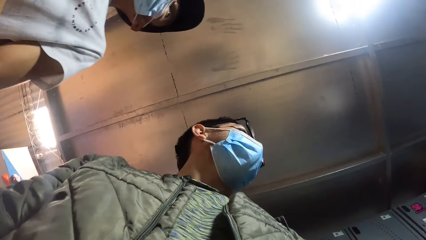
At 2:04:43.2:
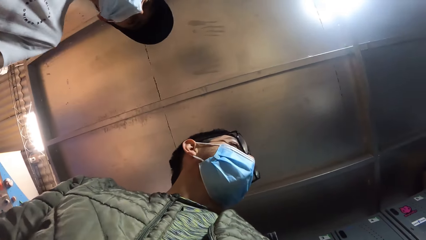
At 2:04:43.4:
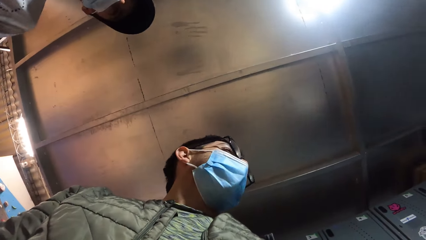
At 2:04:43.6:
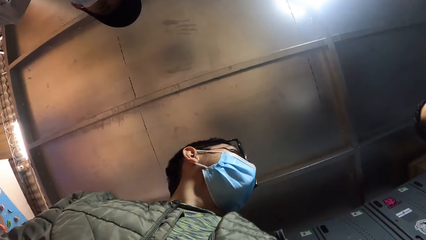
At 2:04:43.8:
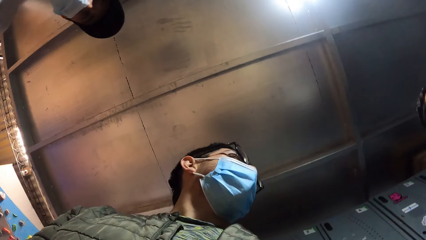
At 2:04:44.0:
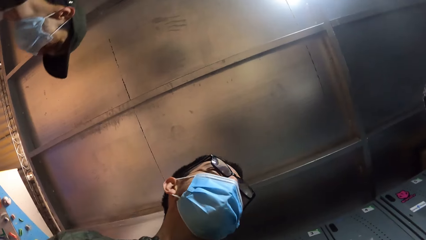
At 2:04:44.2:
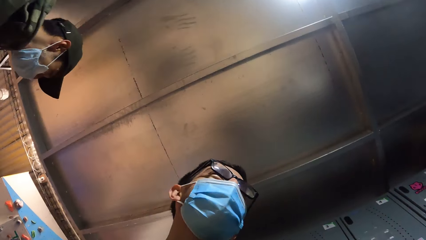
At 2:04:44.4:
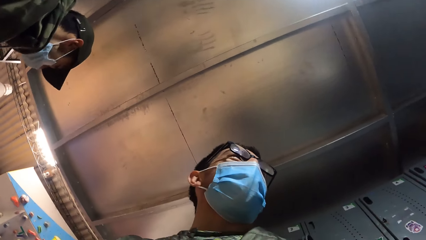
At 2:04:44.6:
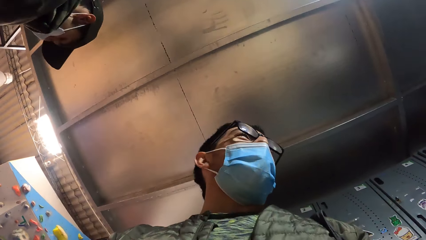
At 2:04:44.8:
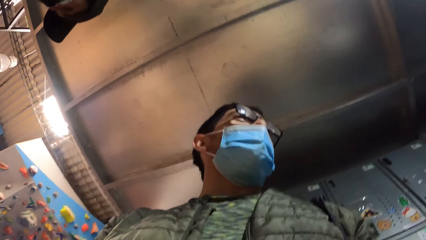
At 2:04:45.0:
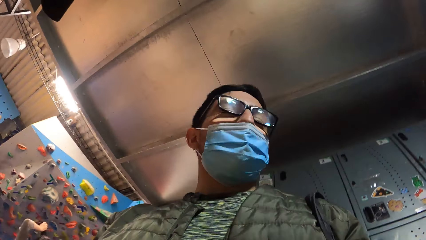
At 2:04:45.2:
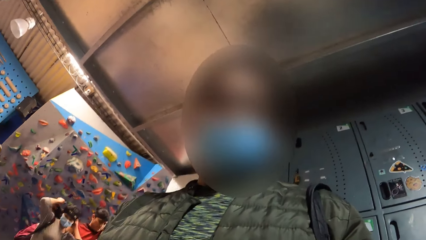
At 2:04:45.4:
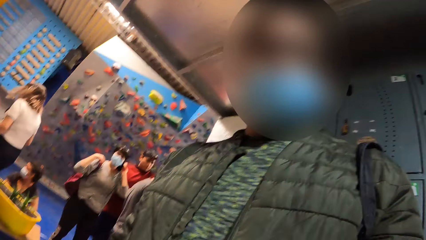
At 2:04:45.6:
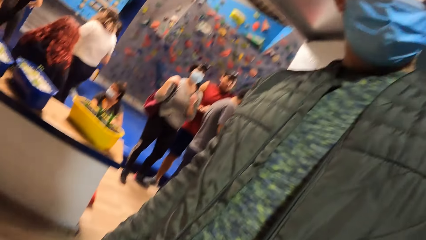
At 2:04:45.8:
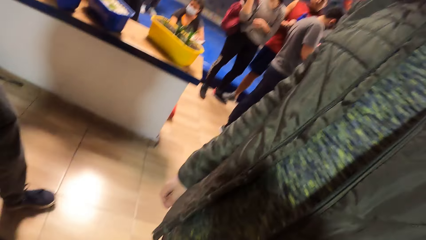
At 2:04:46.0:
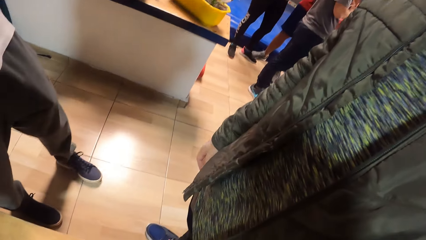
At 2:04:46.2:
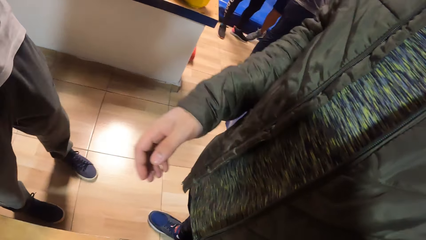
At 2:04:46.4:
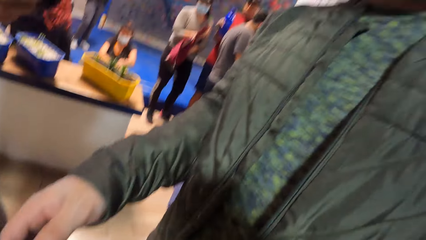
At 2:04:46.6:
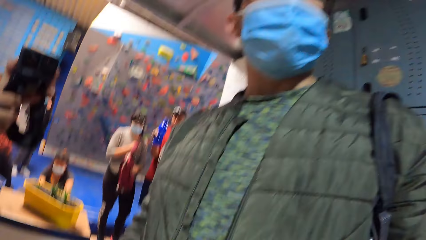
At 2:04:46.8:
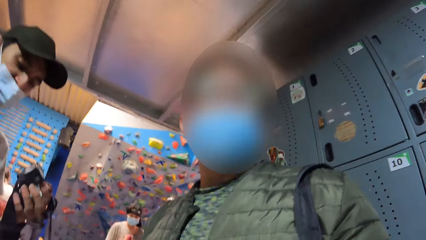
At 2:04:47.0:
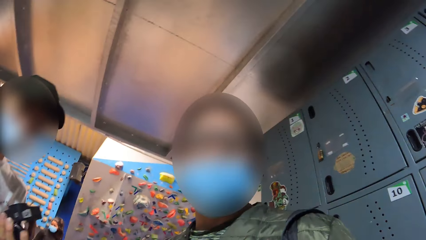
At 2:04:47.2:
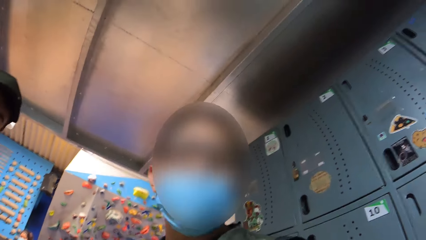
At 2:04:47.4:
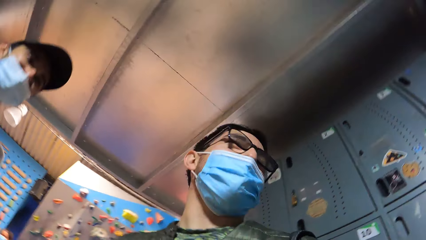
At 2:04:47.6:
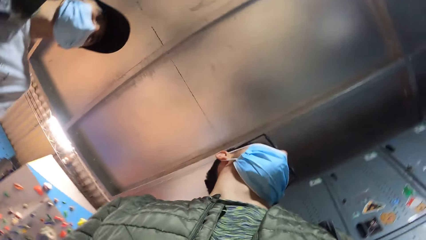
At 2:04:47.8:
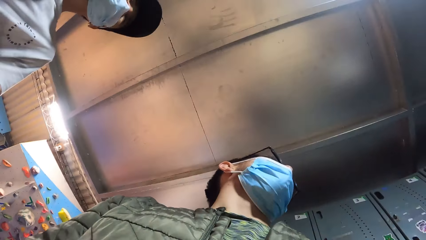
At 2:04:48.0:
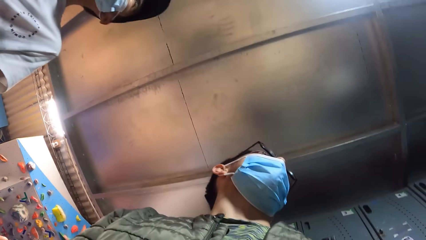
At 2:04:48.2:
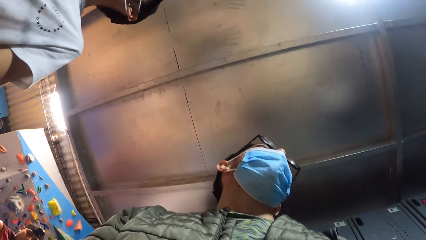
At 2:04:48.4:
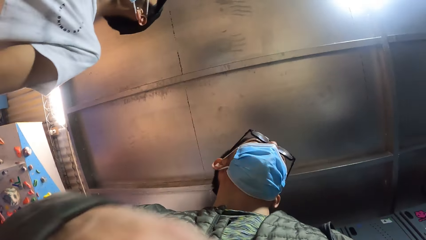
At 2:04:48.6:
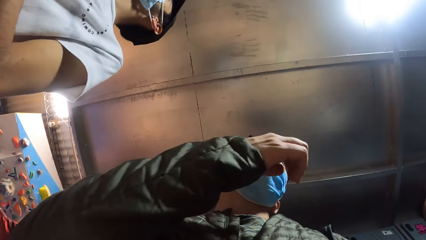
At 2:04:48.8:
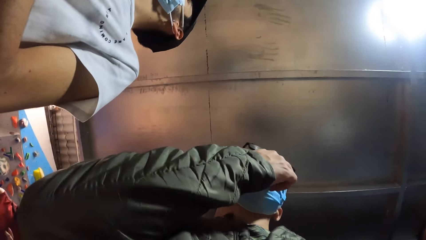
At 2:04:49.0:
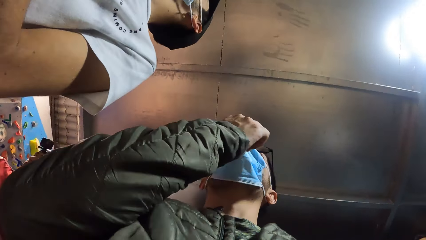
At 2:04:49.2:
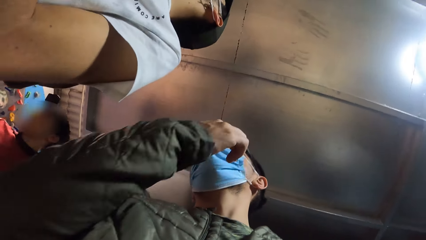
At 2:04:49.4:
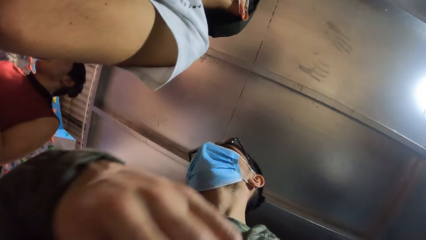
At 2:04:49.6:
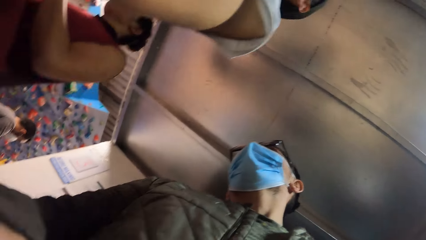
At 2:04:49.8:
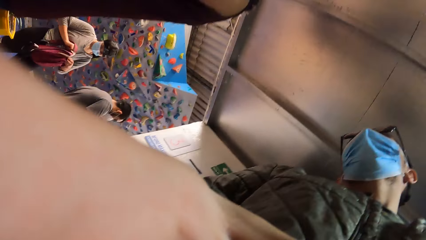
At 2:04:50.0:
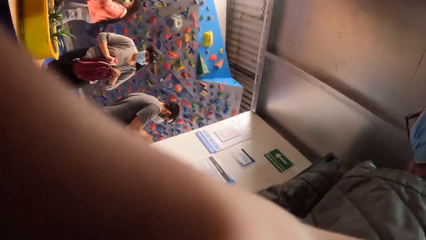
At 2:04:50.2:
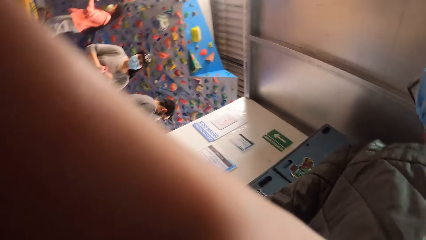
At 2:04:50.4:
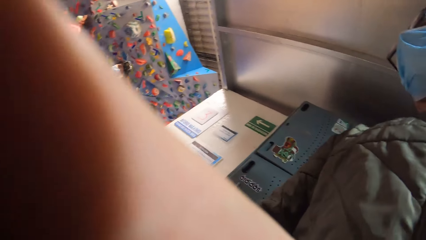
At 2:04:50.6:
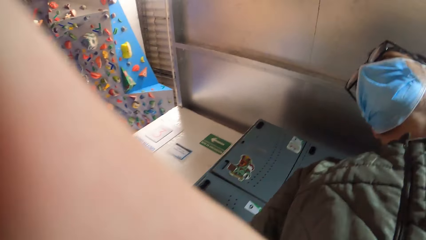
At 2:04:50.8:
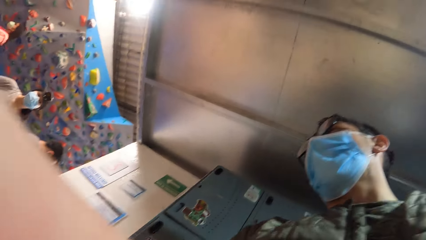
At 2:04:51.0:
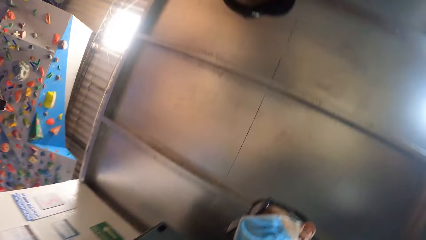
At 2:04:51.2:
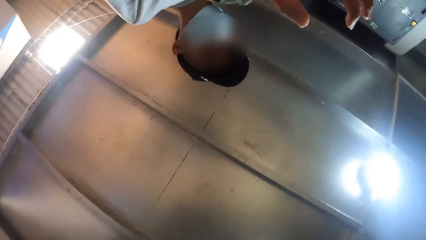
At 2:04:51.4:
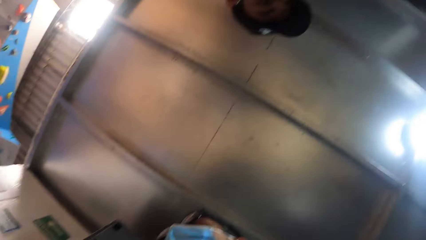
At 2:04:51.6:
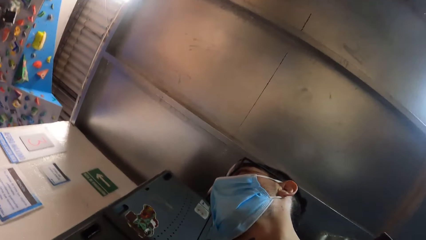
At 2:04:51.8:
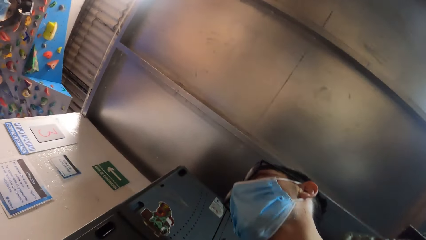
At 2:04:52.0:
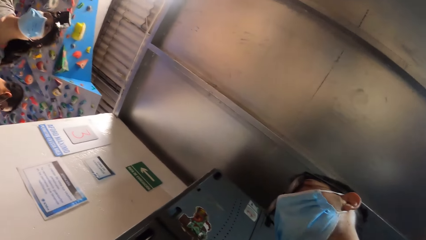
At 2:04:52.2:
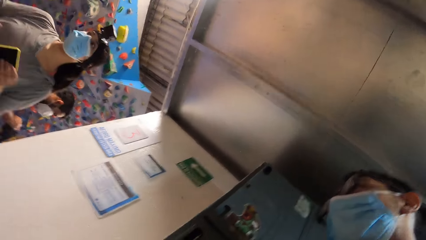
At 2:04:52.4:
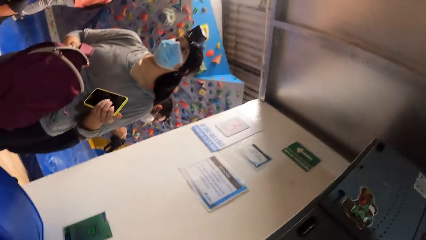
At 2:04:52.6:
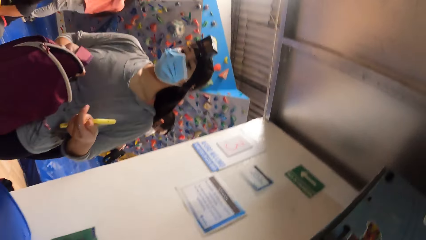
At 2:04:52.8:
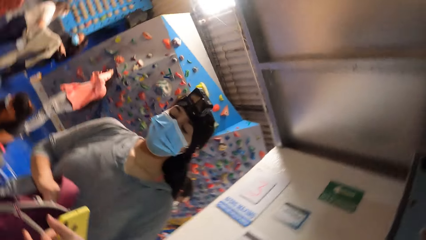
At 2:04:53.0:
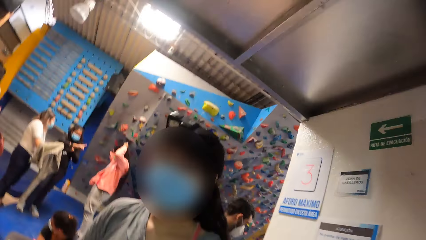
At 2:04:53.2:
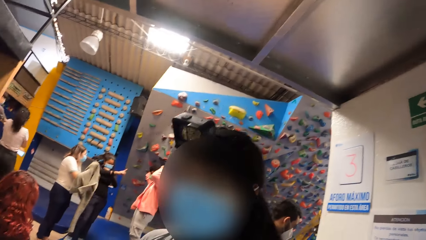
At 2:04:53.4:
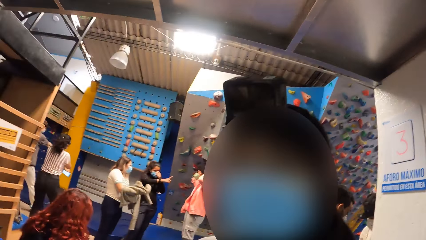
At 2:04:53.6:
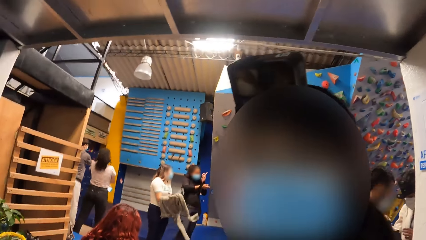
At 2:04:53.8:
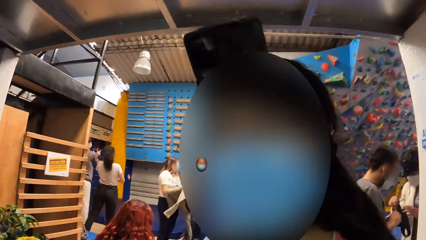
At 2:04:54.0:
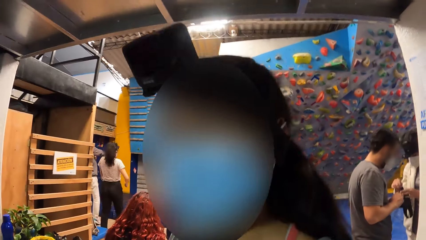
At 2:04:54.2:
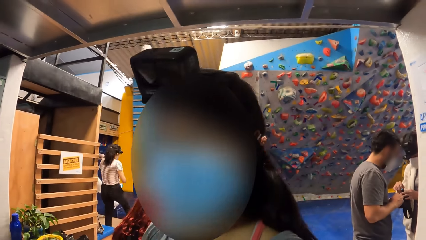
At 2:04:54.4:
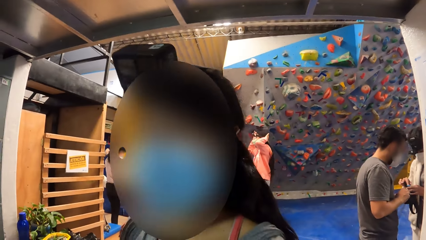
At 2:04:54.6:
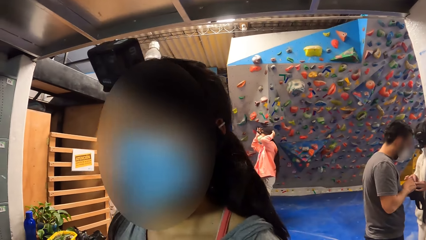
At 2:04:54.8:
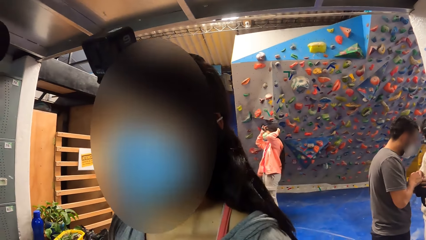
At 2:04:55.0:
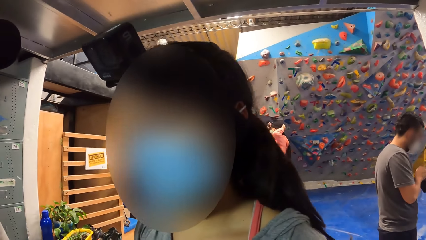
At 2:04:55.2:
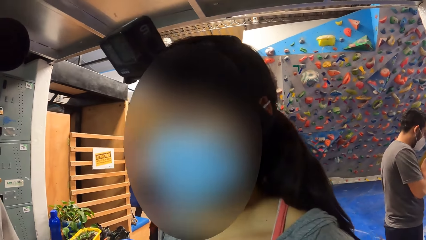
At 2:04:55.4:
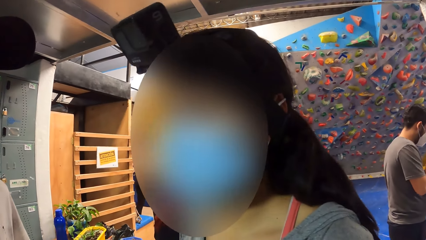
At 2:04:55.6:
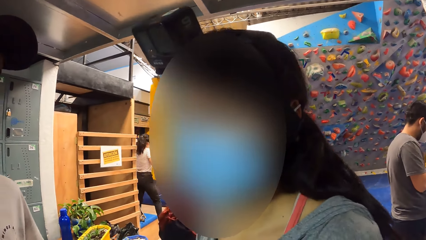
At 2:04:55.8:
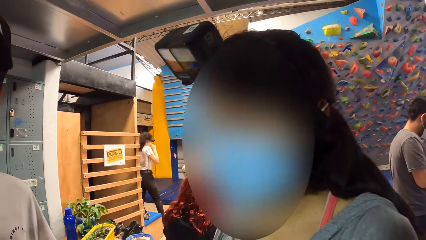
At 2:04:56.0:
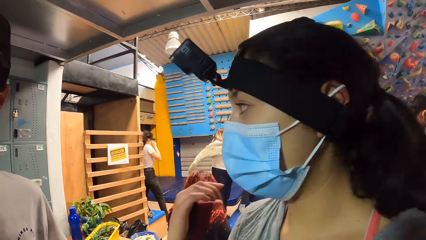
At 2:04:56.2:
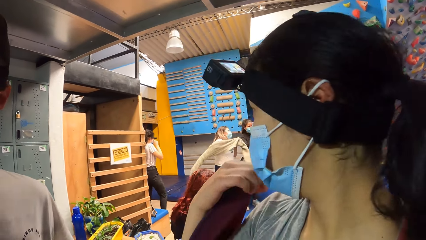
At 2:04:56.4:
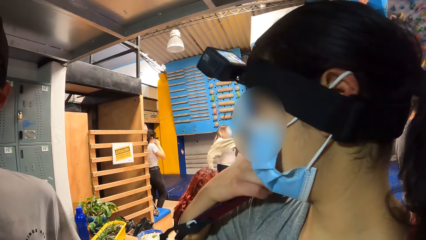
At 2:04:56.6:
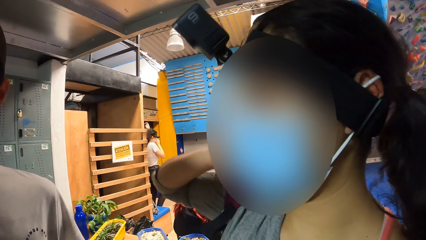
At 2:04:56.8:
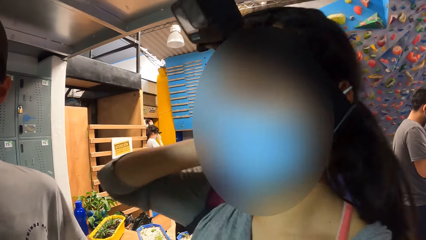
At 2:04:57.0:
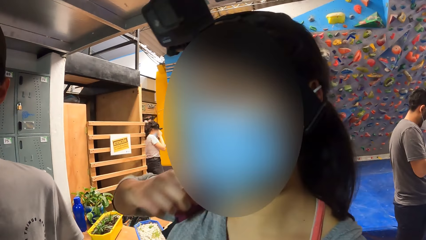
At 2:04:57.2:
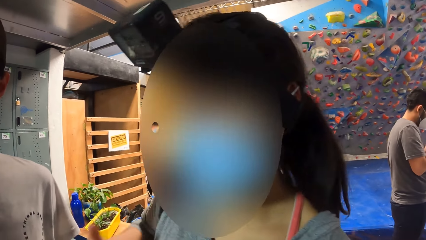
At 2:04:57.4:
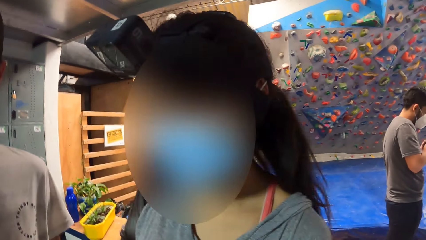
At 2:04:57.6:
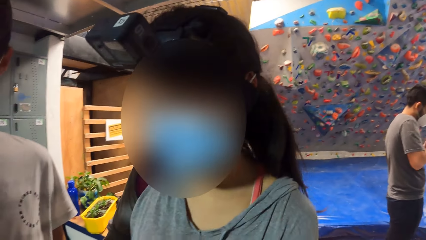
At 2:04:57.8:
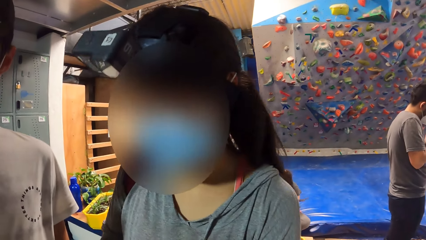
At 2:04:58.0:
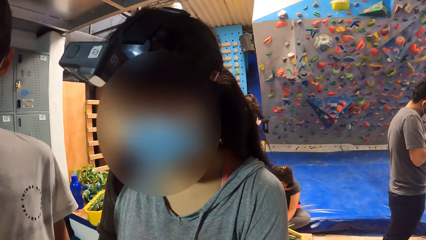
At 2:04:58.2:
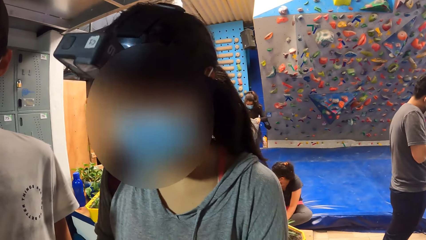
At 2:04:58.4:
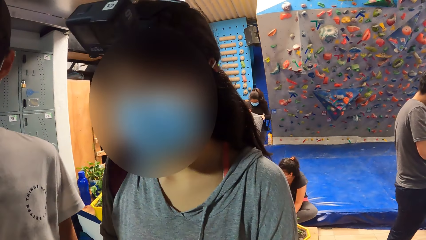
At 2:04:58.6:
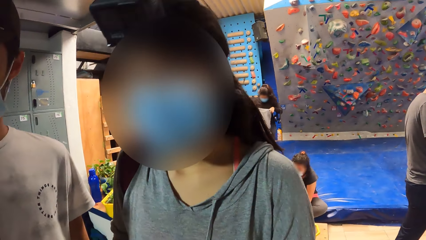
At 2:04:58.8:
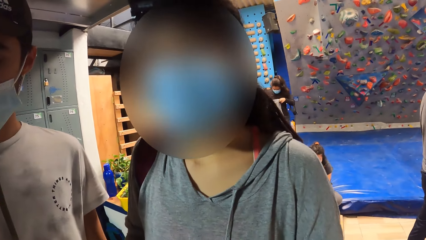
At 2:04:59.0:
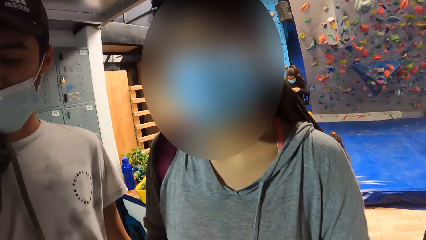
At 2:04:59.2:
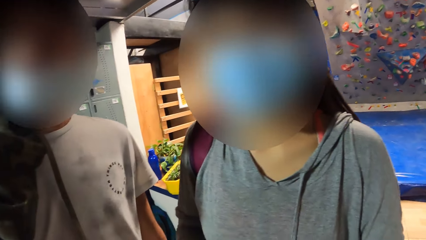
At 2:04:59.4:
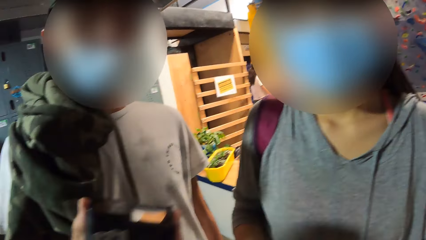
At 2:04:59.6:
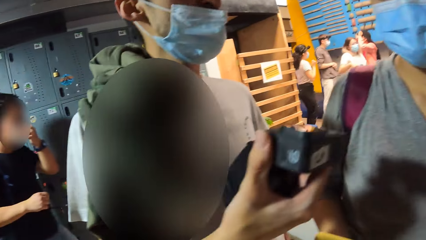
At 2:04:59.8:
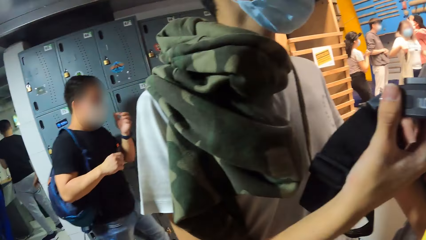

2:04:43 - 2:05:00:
The camera wearer adjusts the facemask on his face with his right hand. A man fits his face mask. The camera wearer looks around. He converses with a woman. The woman wears a bag on her shoulder with her right hand.
